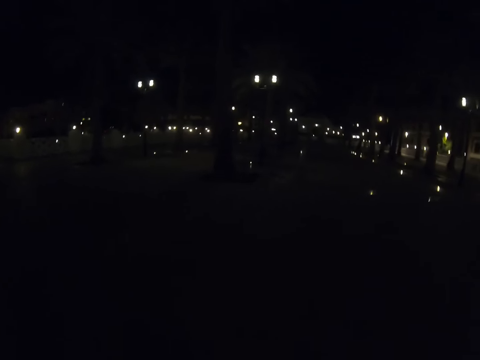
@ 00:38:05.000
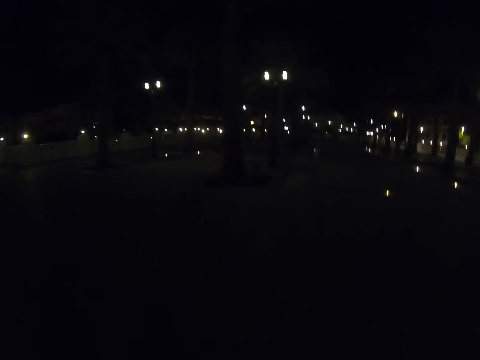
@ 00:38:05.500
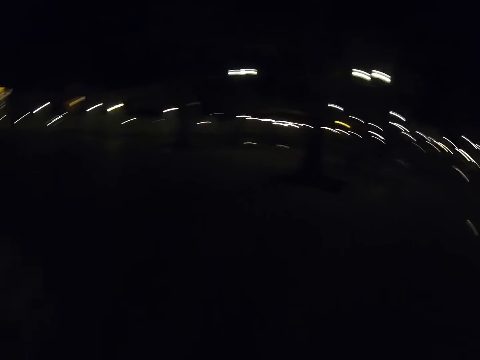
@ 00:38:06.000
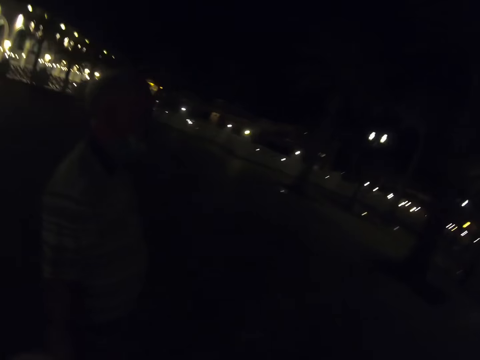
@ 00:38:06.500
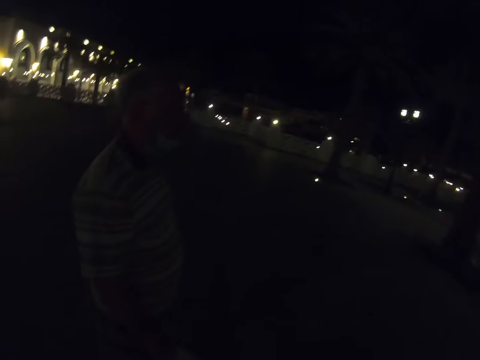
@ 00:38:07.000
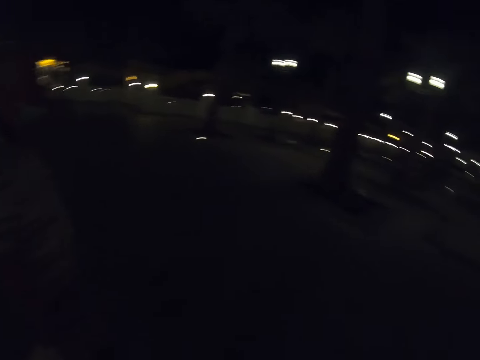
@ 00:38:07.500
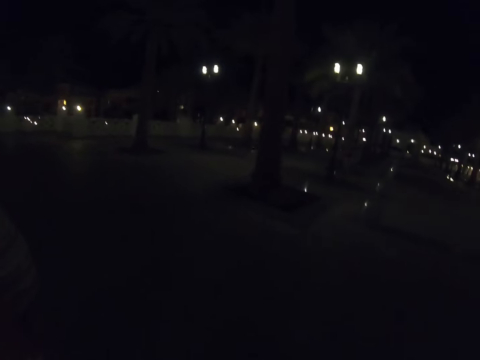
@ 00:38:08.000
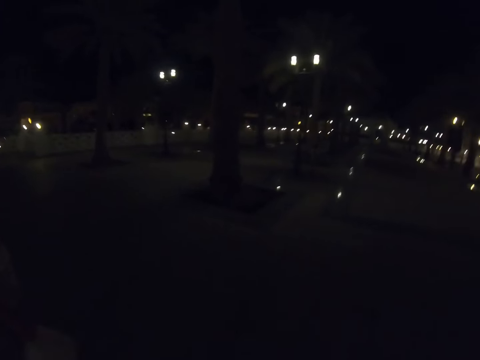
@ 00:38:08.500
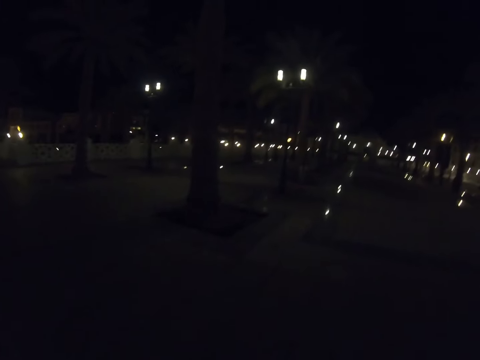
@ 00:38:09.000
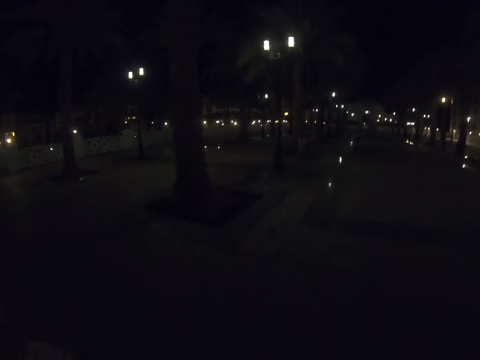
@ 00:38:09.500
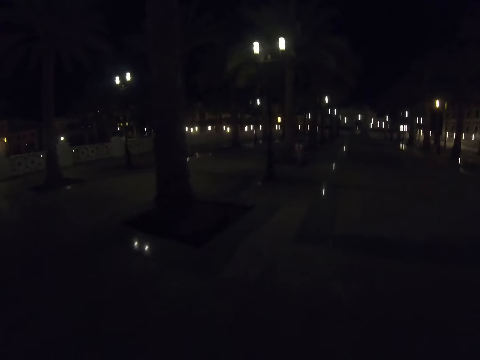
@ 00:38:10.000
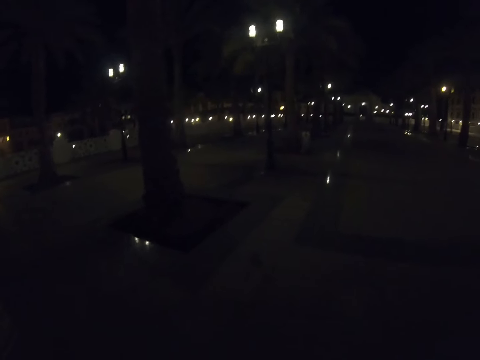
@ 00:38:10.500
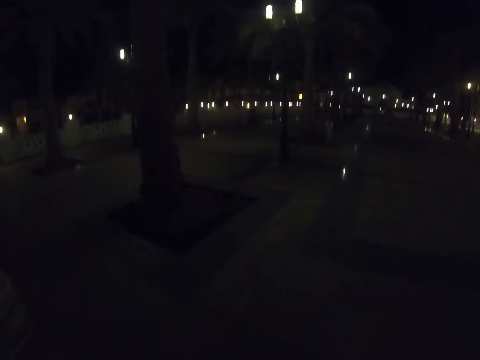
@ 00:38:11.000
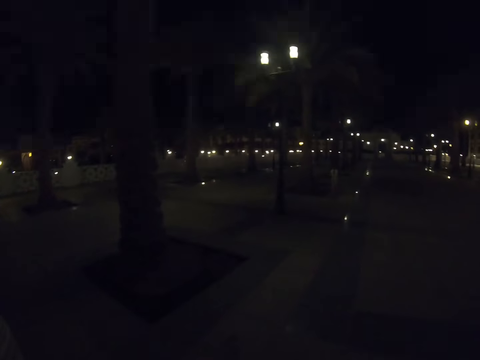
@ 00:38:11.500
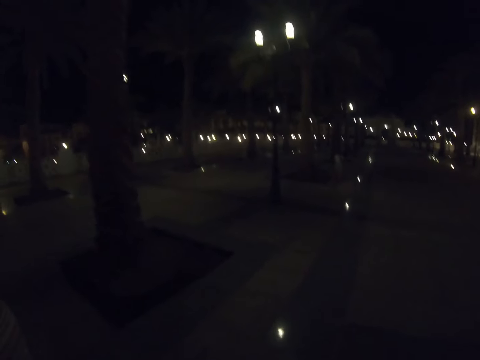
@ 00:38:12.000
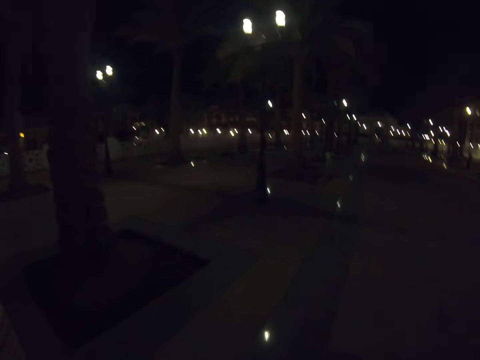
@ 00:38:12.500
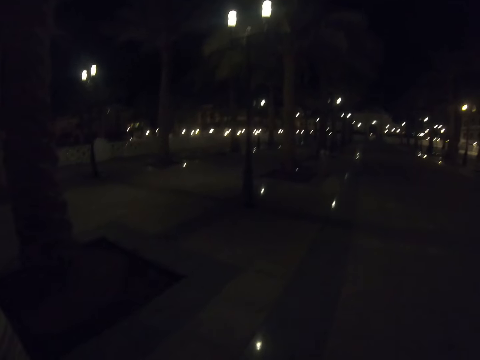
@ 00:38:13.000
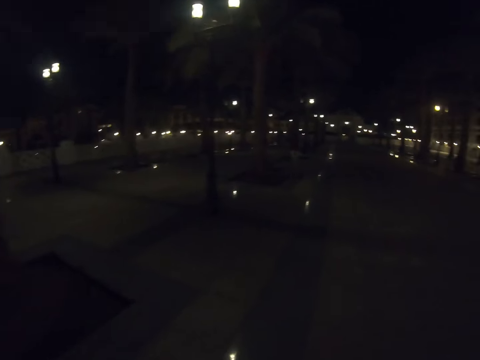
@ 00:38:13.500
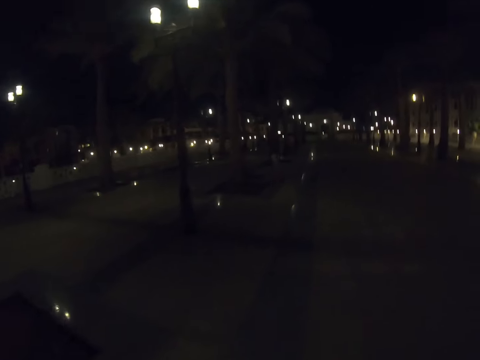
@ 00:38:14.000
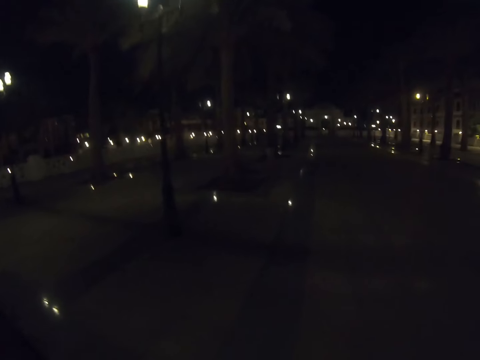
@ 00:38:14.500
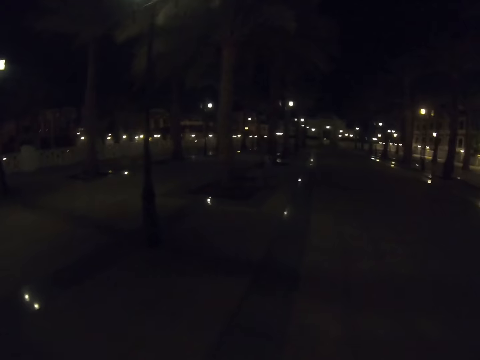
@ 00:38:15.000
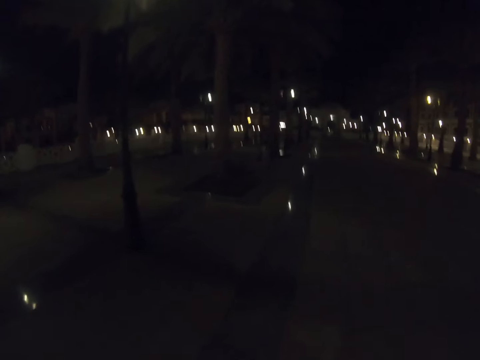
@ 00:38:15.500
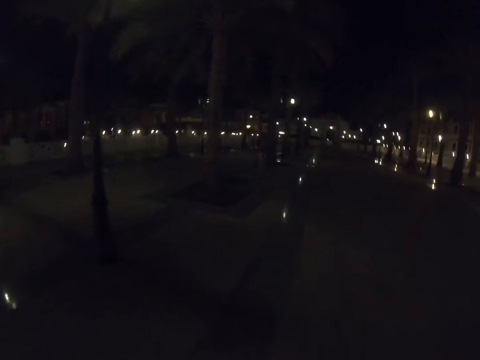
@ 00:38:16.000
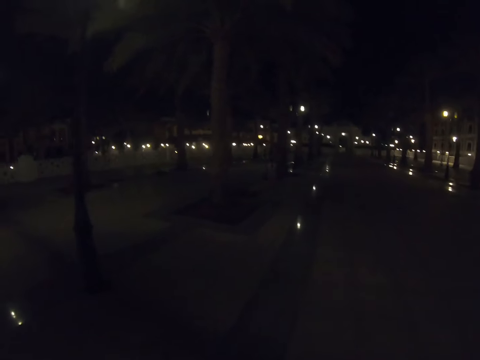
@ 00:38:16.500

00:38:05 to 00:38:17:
A man walks around the verandah. The camera wearer walks on the verandah. A girl walks around the verandah.

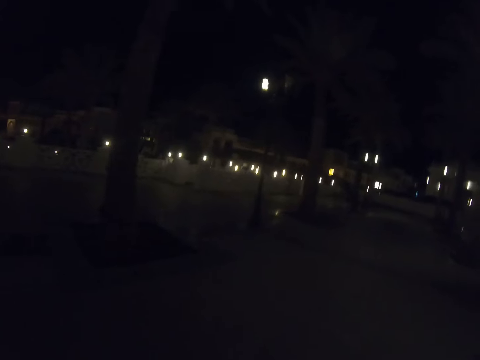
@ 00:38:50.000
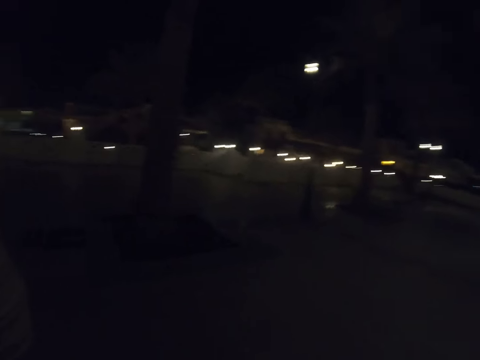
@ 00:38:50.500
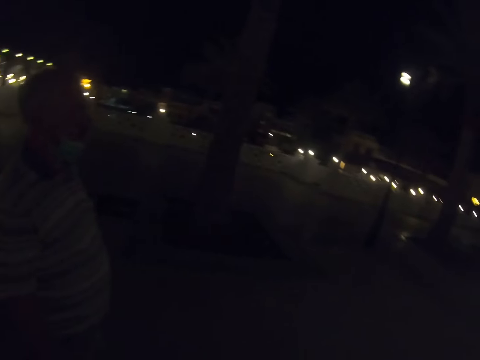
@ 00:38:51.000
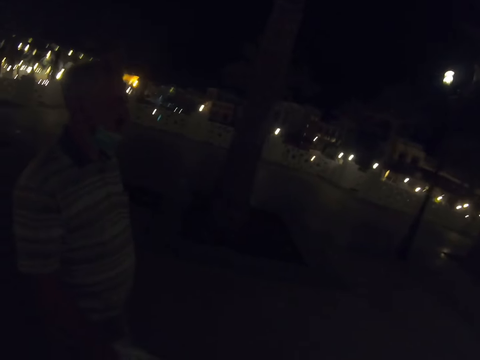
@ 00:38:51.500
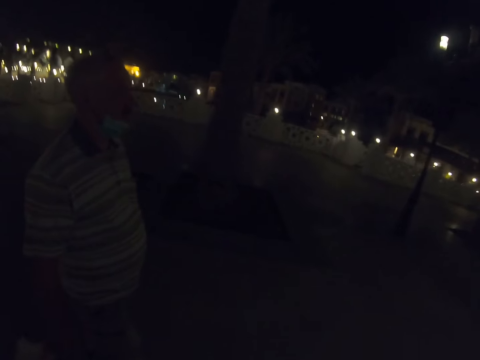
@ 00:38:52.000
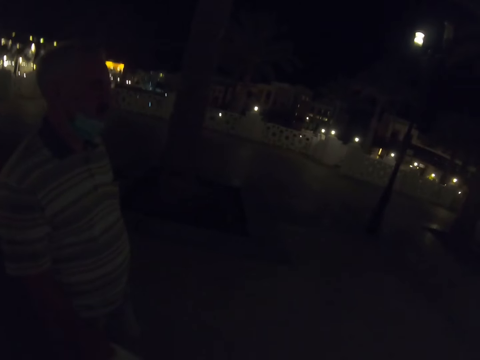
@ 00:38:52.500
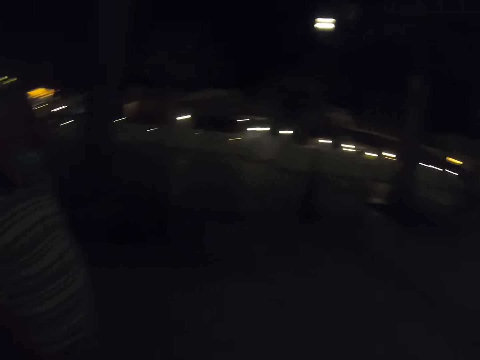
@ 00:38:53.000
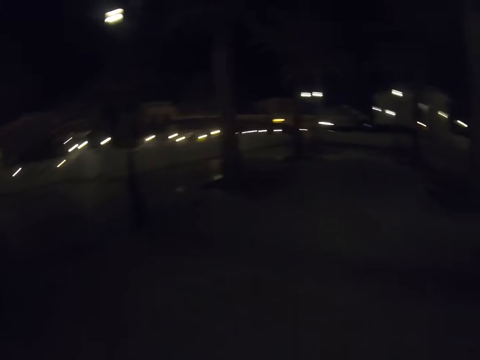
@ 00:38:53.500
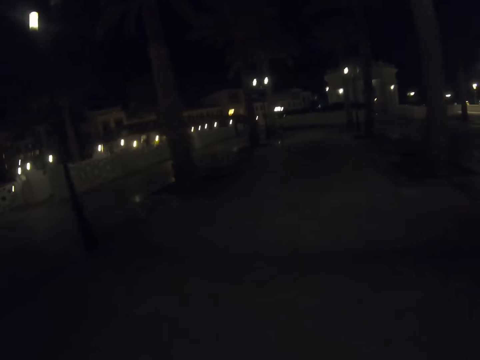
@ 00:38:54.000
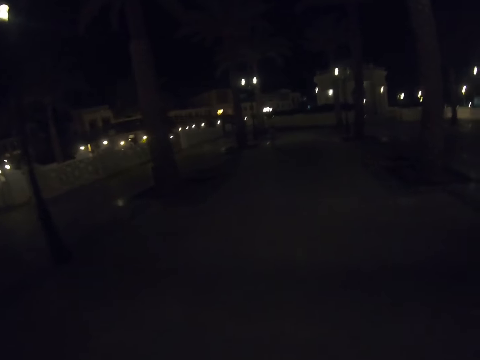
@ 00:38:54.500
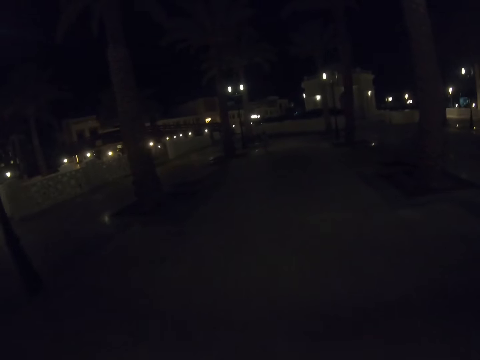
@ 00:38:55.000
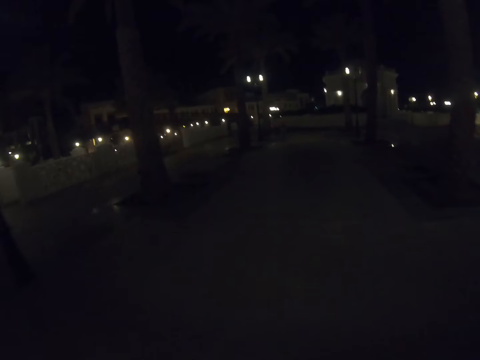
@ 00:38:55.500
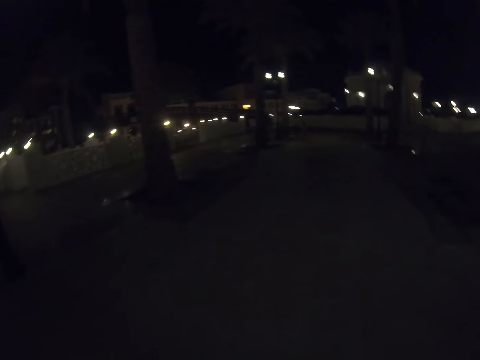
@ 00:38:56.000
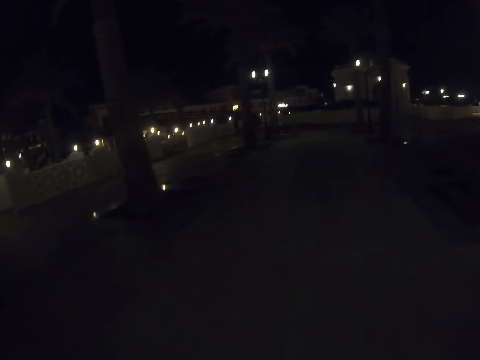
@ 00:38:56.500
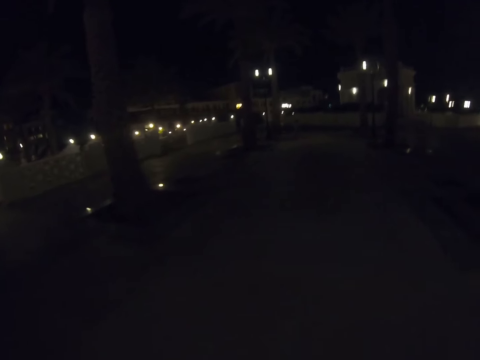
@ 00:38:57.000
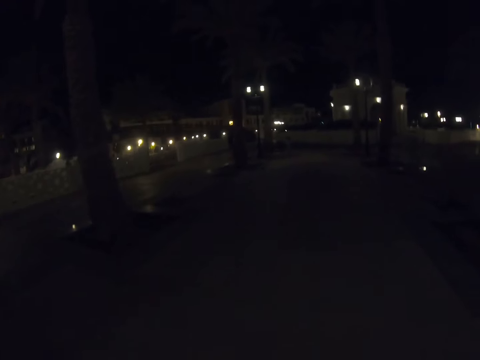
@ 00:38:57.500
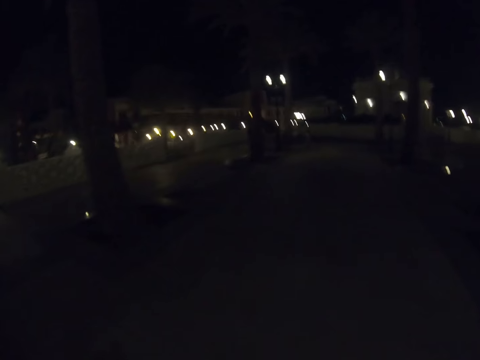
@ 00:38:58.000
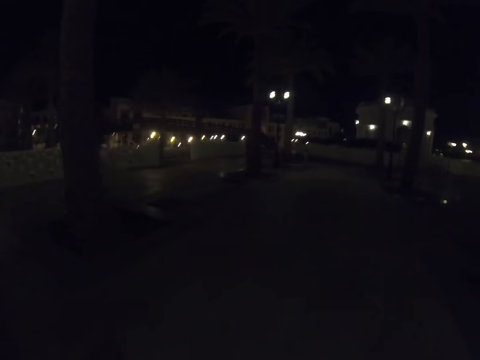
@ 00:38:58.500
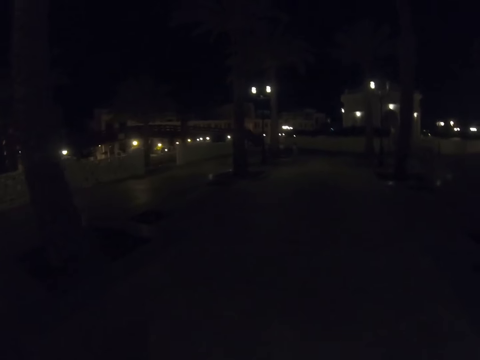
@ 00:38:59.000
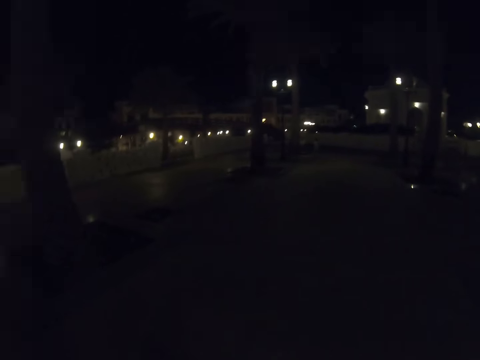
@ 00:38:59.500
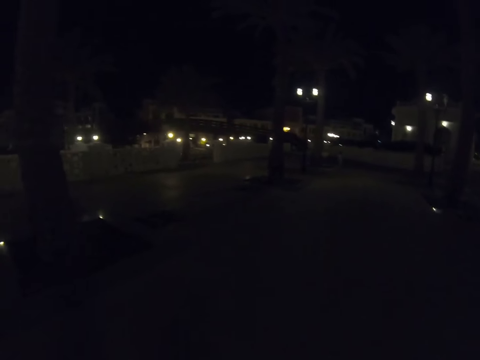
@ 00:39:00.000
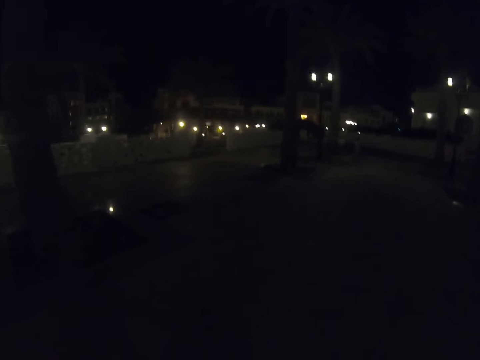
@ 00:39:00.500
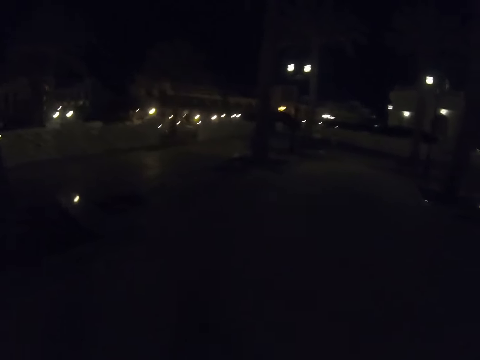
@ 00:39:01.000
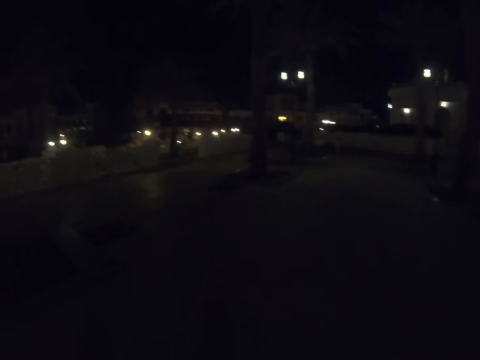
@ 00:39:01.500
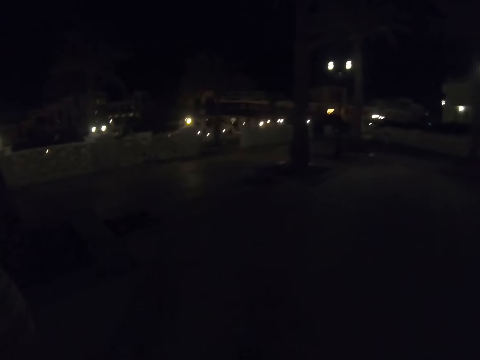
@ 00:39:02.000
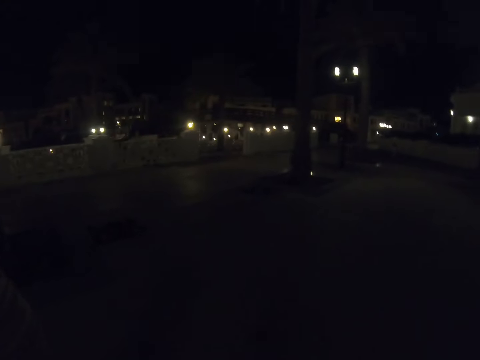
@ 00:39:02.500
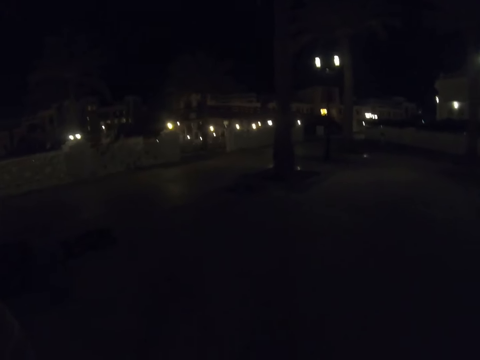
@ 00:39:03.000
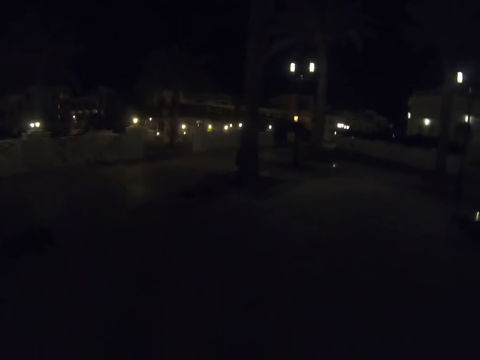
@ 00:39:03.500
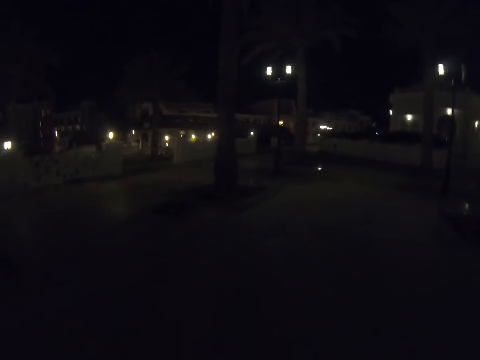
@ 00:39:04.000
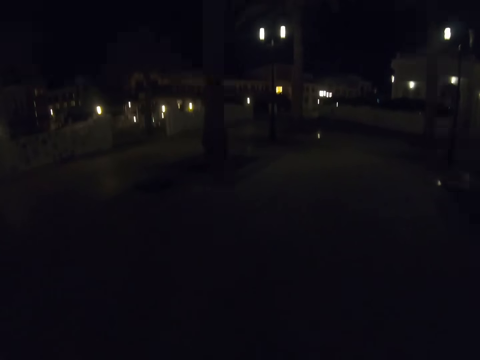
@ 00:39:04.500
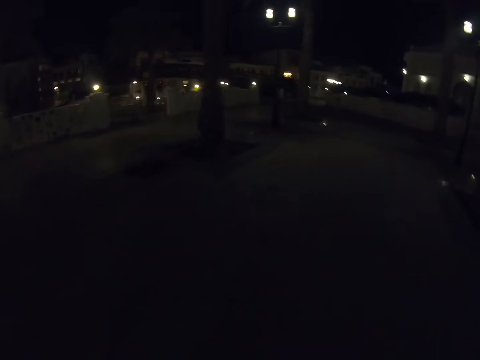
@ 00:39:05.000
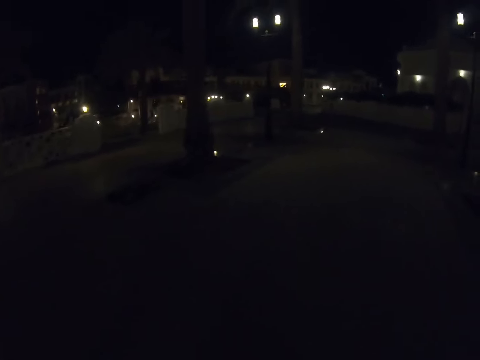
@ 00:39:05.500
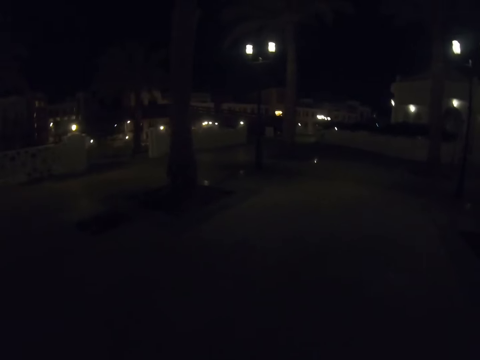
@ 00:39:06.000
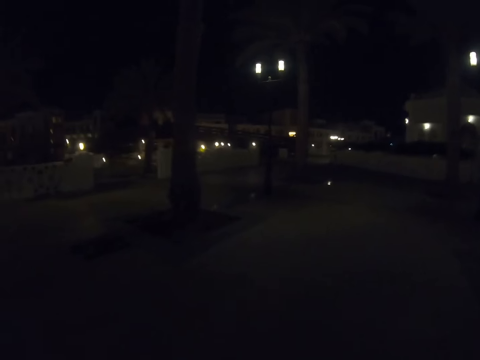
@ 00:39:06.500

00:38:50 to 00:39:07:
A man walks around the verandah. The camera wearer walks on the verandah.
